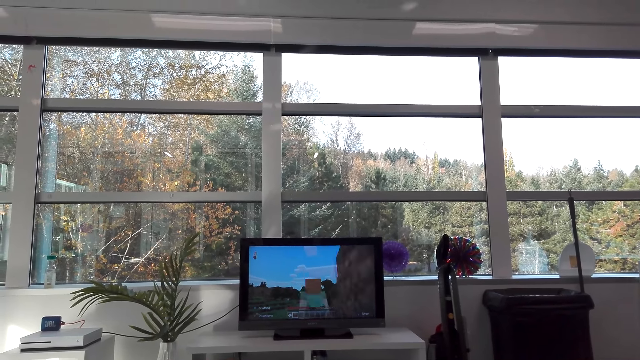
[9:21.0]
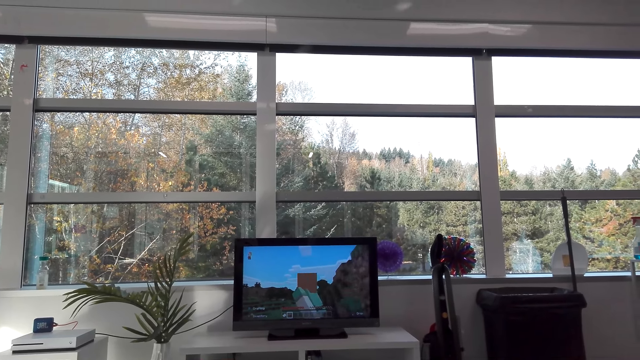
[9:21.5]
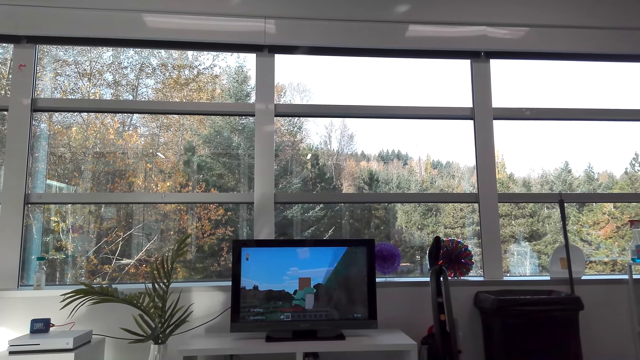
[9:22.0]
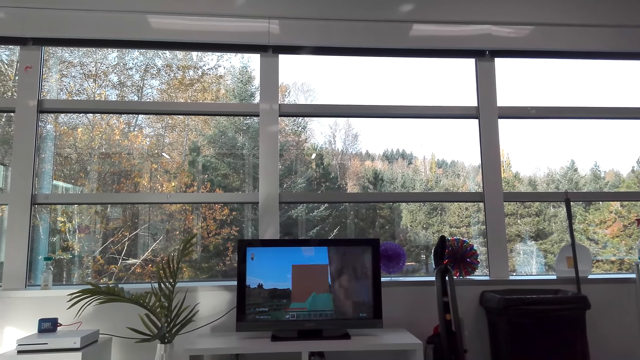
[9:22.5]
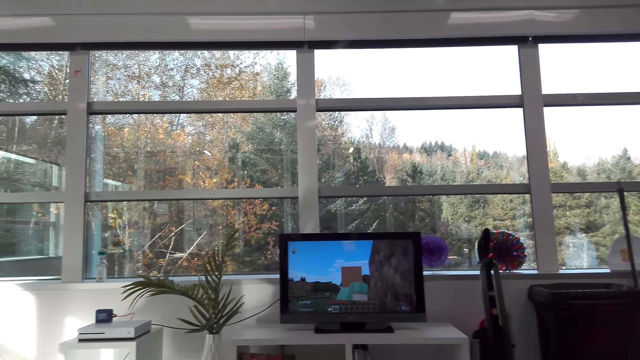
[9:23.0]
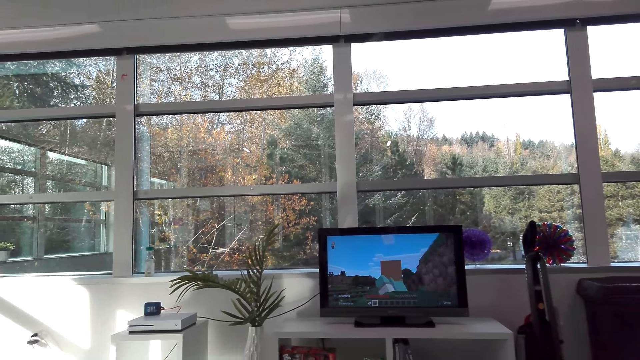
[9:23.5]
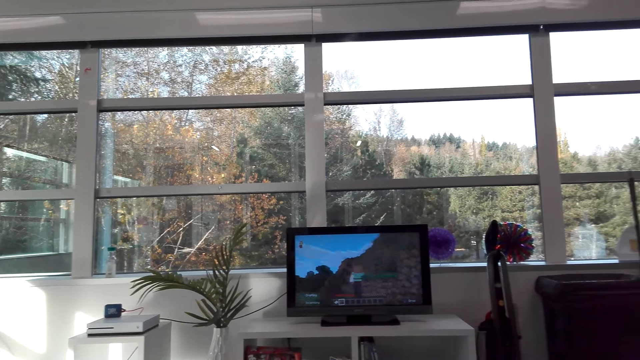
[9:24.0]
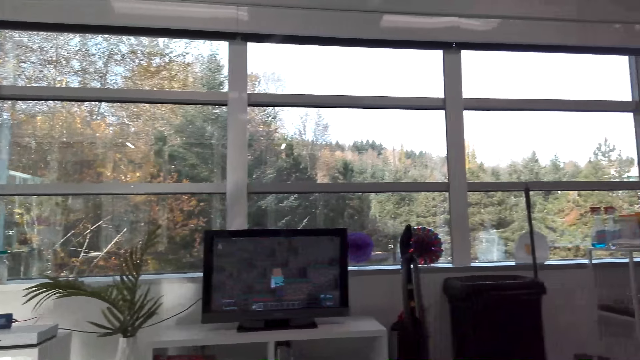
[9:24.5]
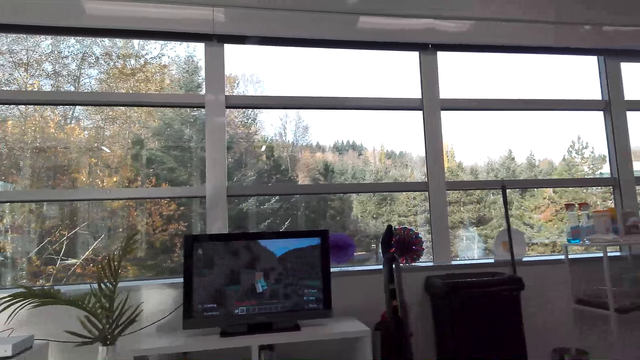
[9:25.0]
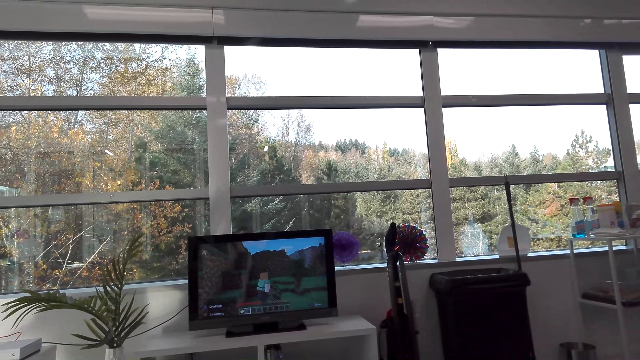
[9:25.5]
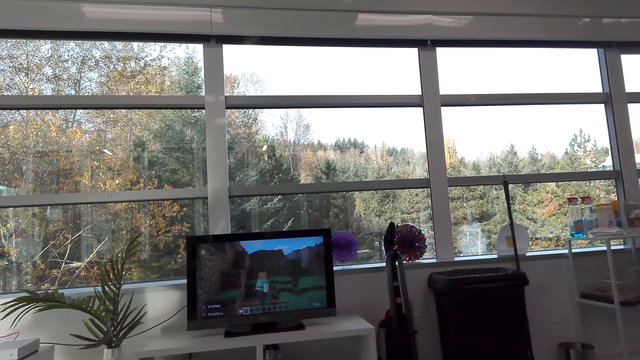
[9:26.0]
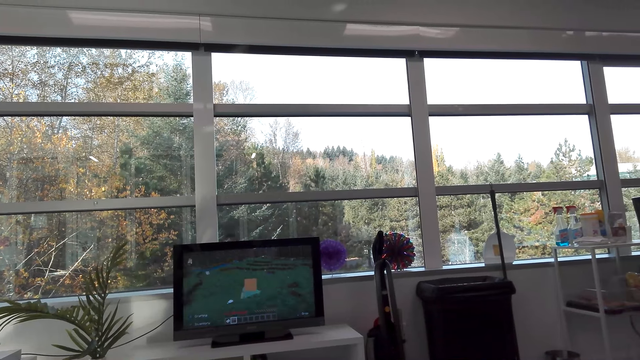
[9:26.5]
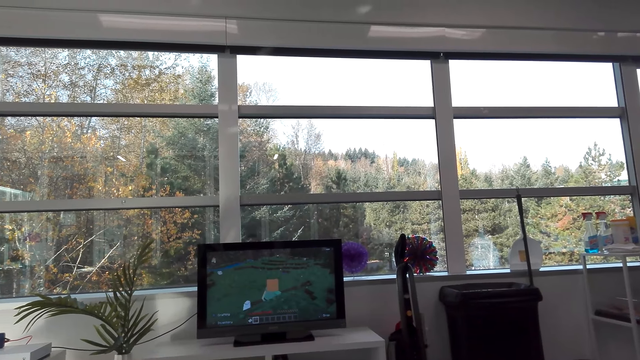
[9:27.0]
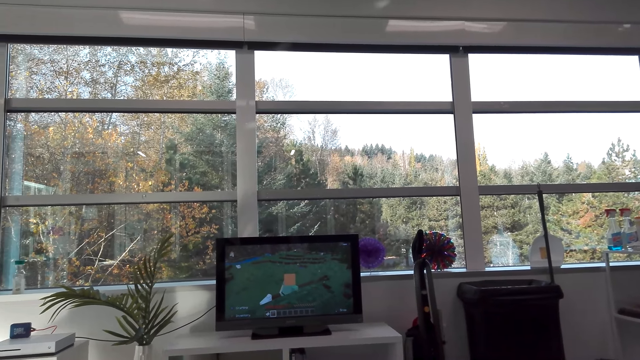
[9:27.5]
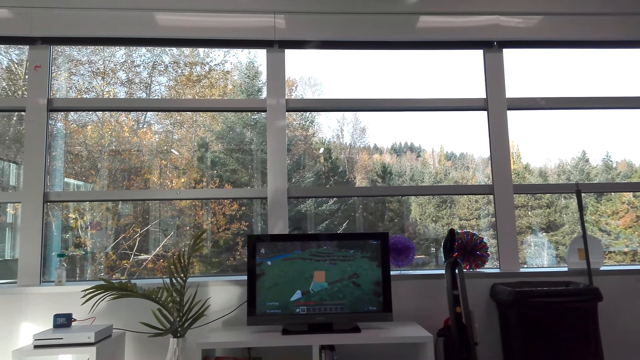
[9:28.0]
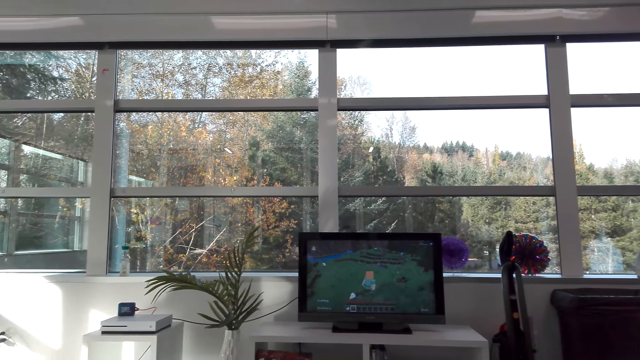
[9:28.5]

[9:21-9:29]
The camera wearer plays a television game. They talk. They play the television game.

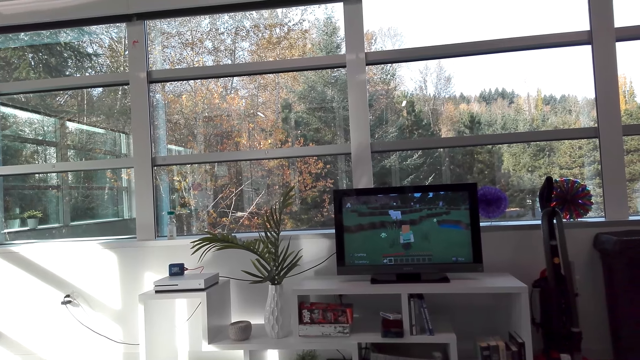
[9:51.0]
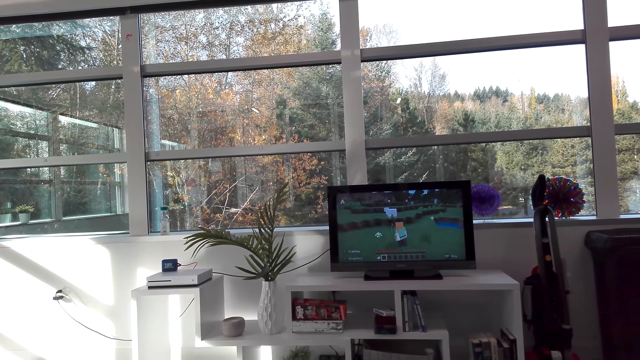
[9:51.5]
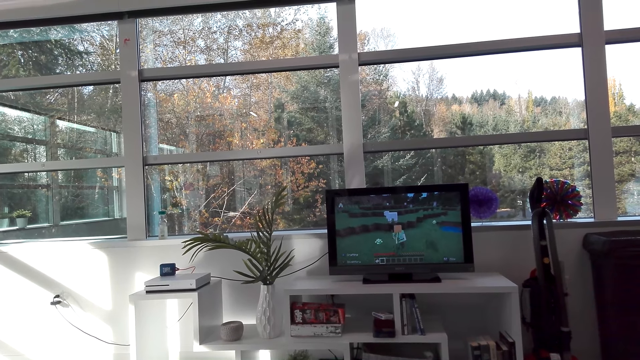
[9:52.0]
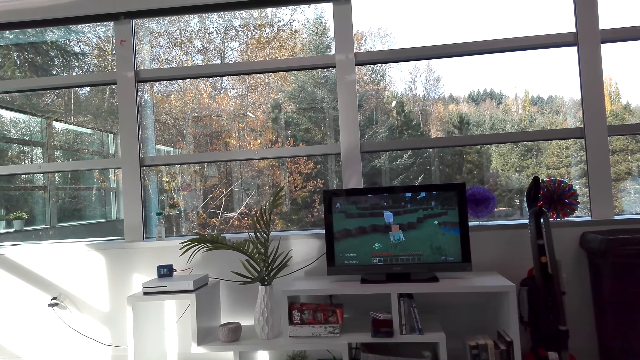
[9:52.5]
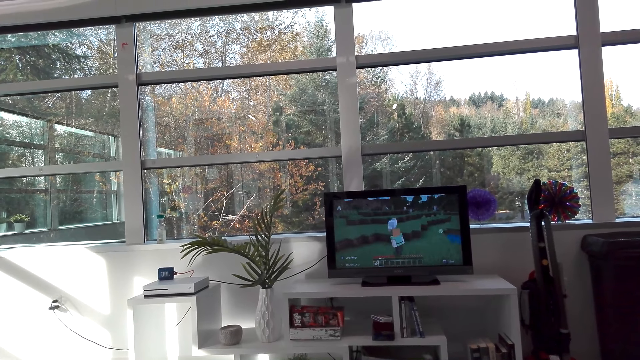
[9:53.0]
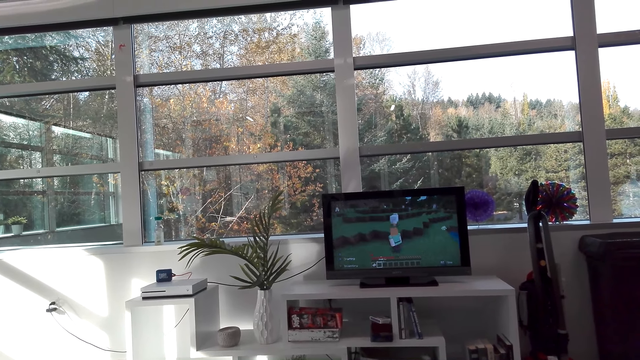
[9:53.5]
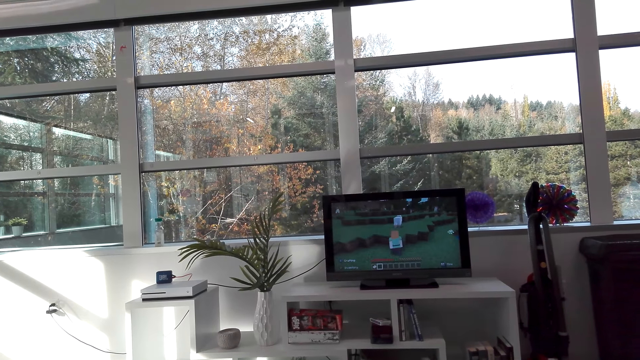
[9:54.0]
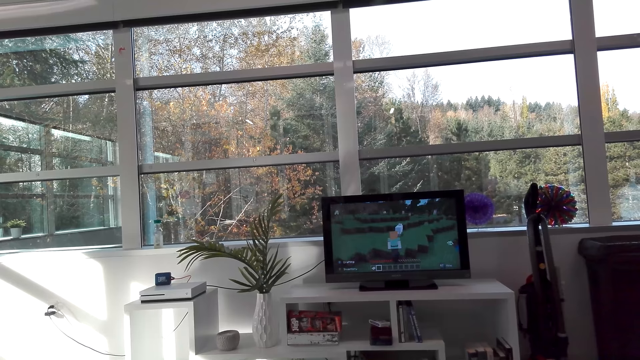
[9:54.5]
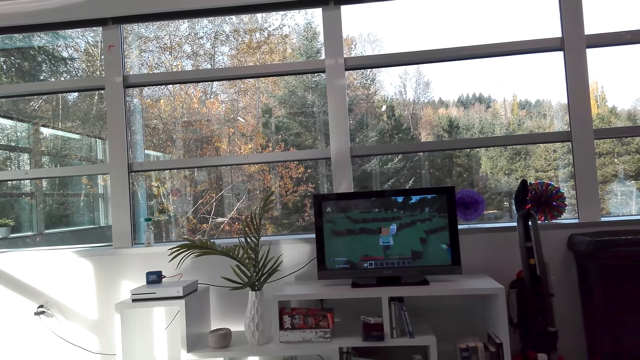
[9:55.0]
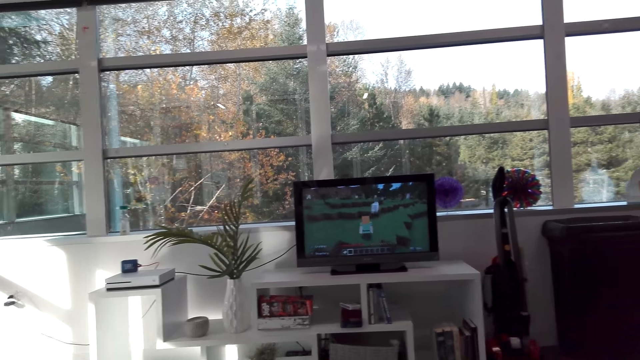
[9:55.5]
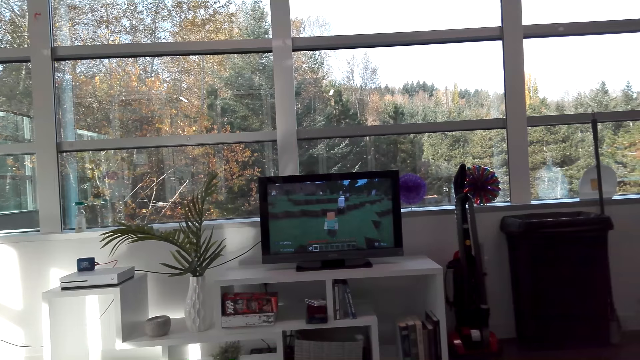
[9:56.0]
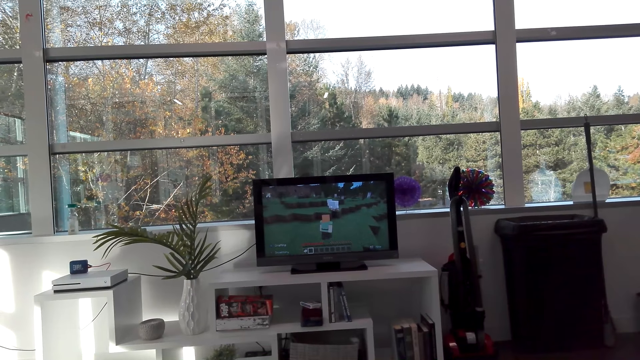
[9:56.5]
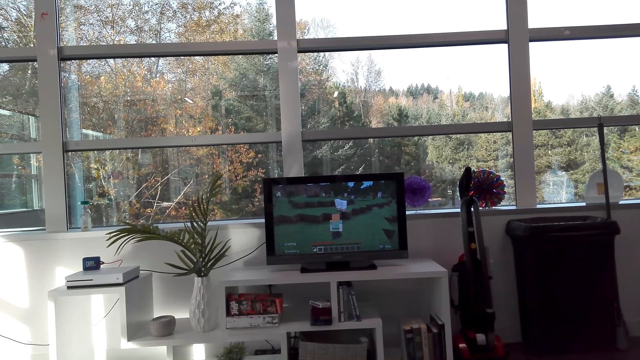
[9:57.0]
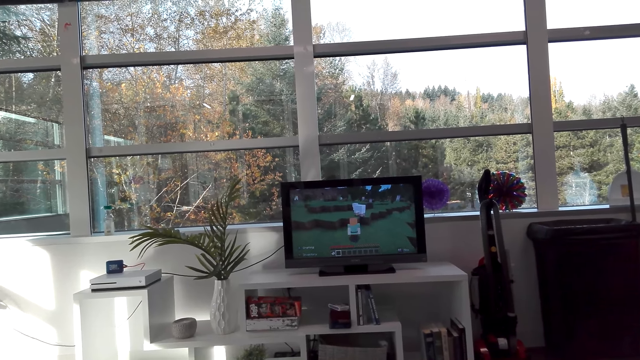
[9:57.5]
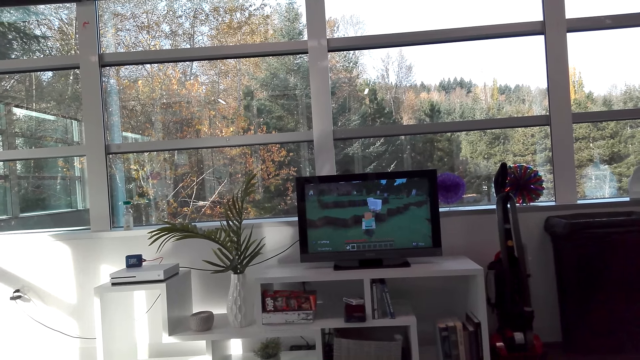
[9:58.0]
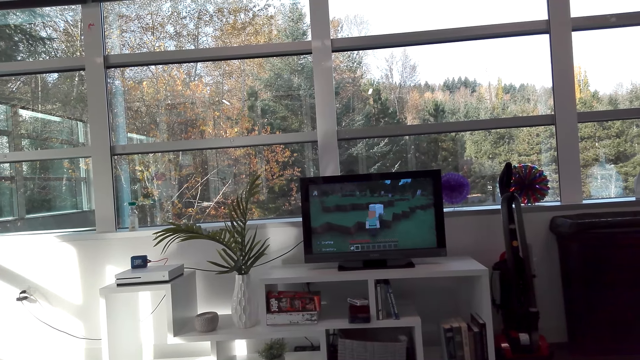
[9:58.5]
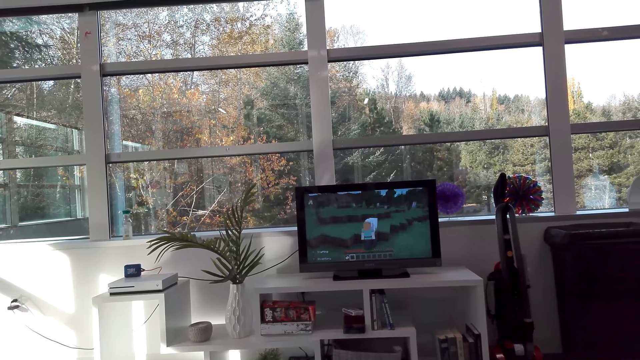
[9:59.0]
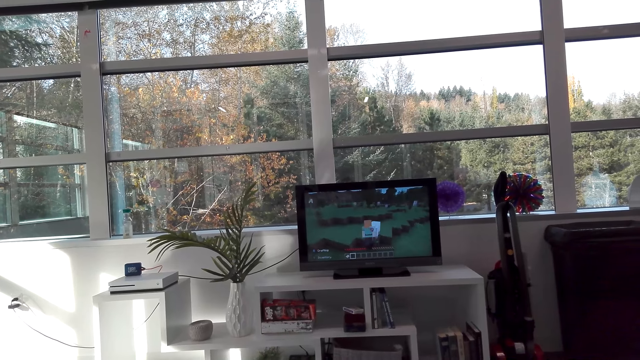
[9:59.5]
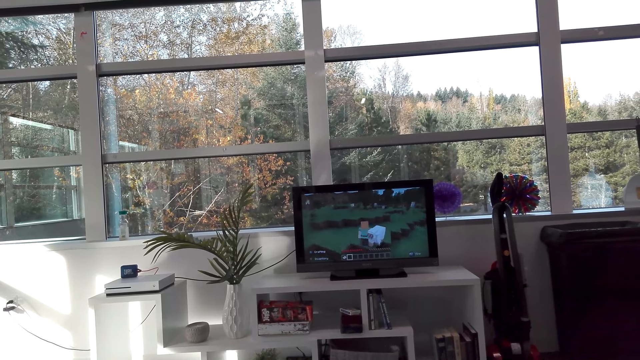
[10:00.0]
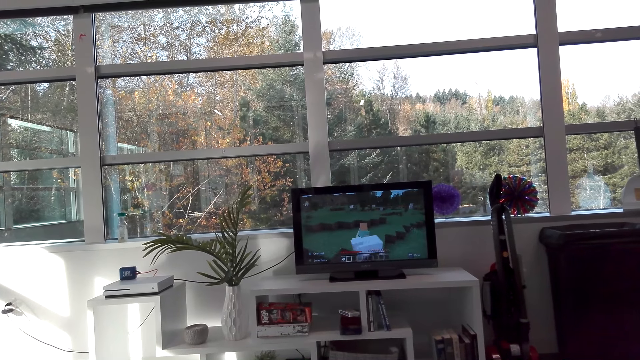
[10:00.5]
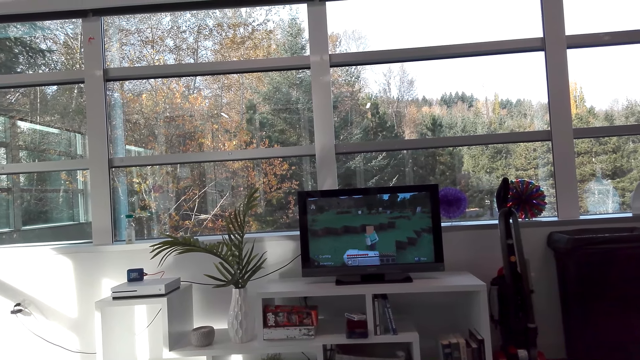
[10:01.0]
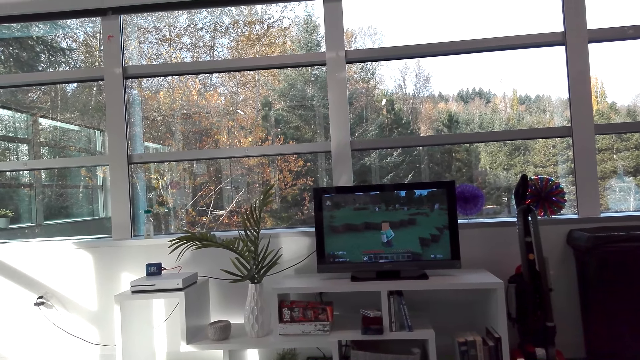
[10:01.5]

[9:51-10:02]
The camera wearer talks. A person talks. The camera wearer plays a television game.

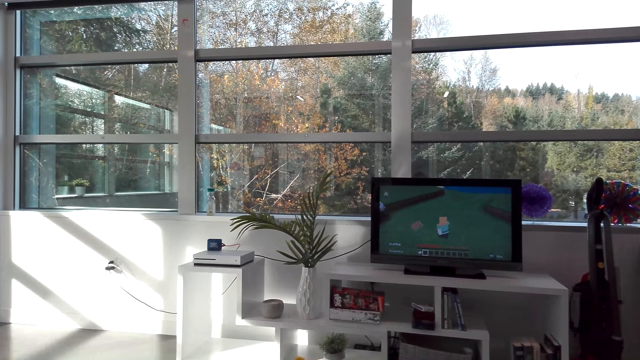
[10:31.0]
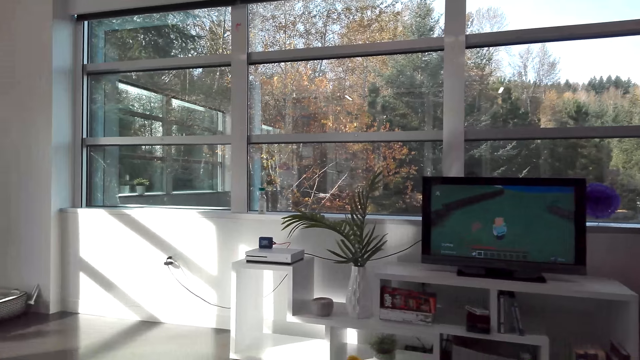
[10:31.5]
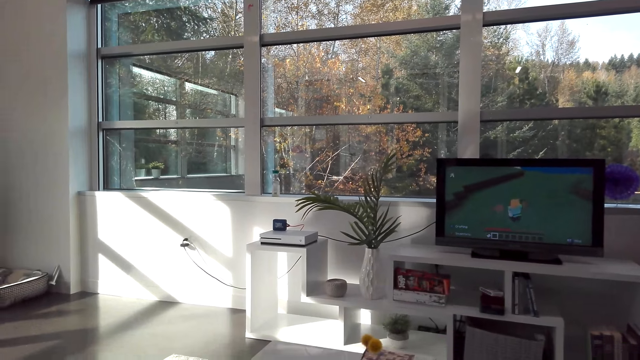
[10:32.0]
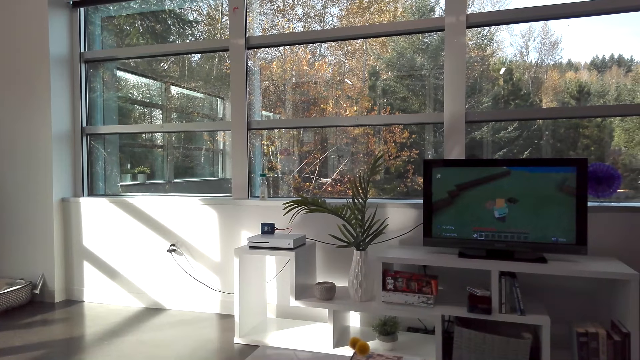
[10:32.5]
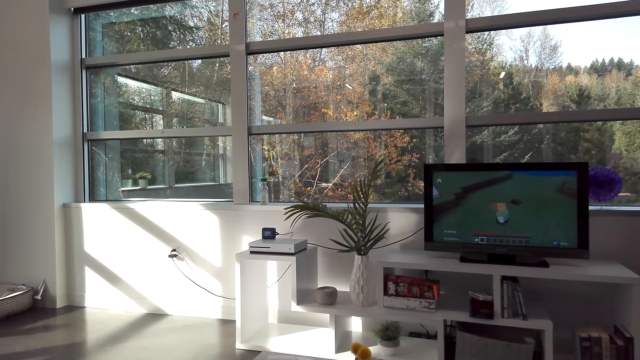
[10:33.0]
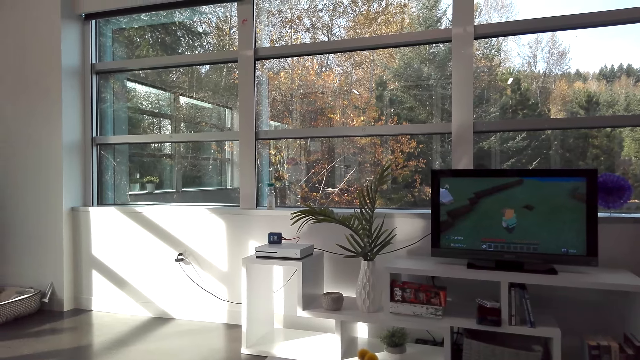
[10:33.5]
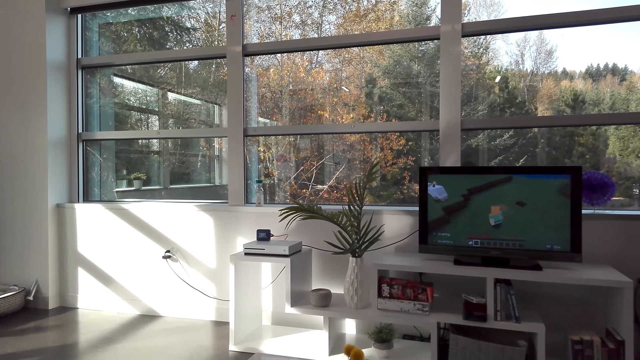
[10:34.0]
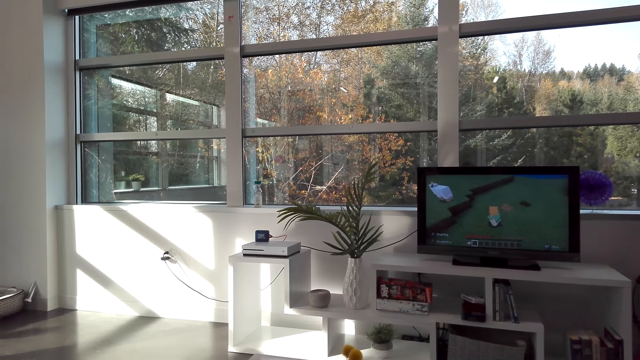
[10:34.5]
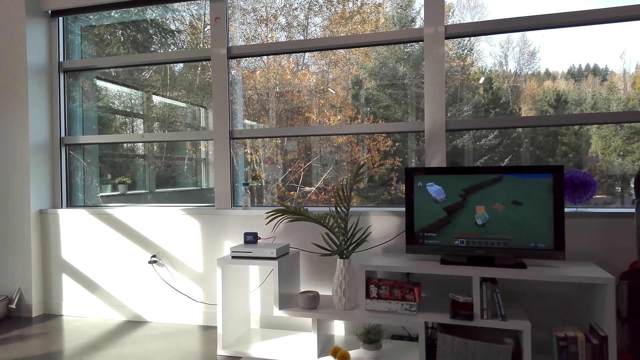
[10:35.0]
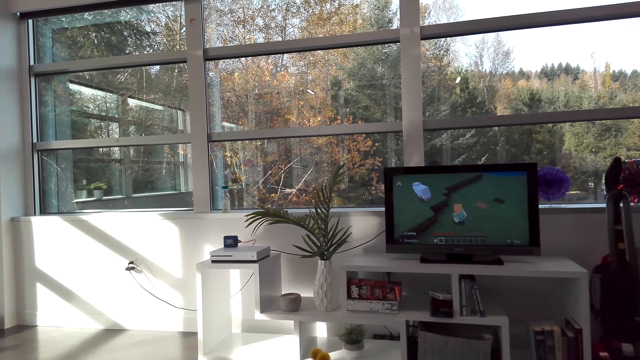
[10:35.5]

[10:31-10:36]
The camera wearer talks.
